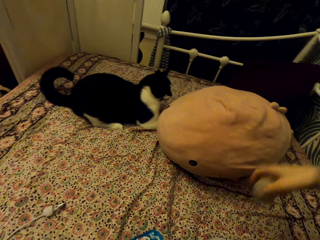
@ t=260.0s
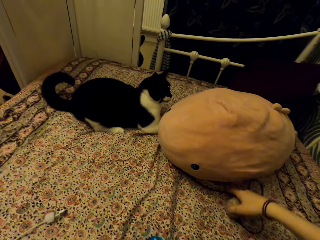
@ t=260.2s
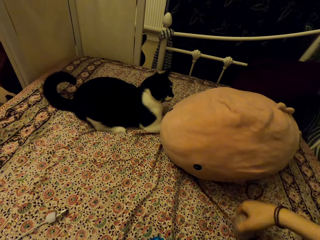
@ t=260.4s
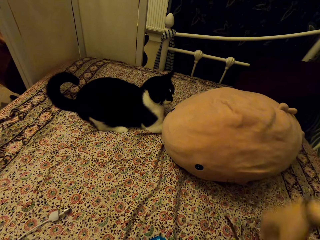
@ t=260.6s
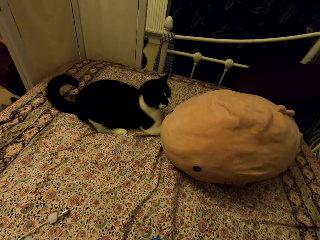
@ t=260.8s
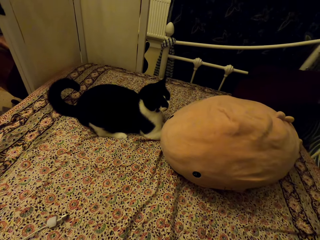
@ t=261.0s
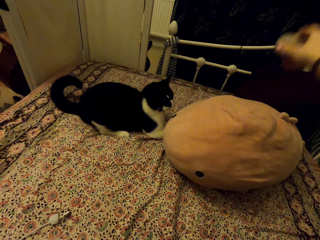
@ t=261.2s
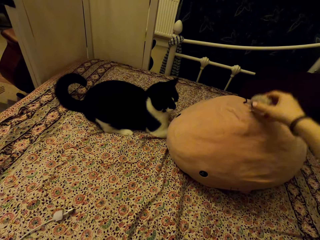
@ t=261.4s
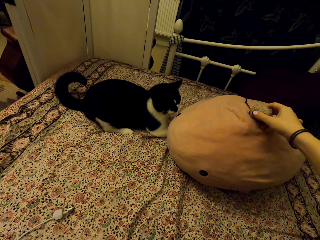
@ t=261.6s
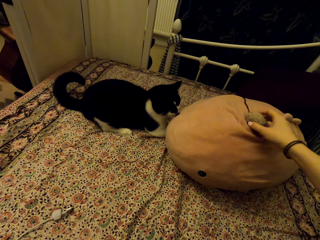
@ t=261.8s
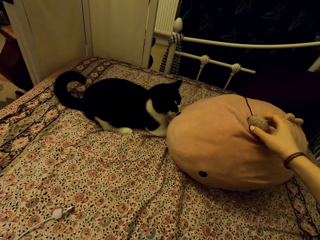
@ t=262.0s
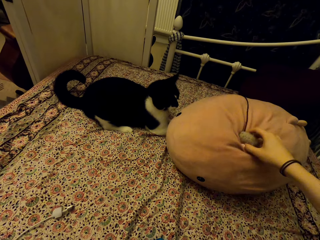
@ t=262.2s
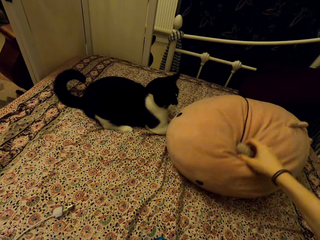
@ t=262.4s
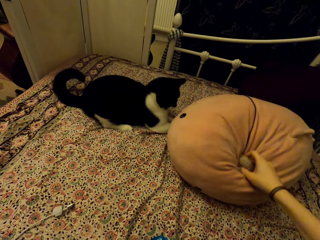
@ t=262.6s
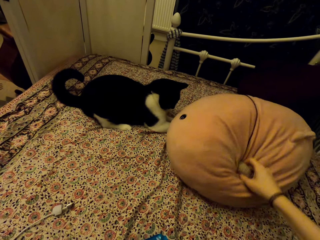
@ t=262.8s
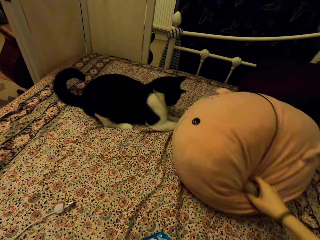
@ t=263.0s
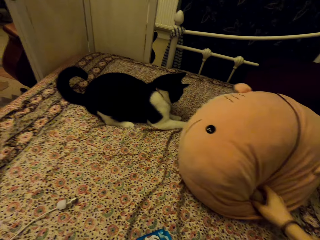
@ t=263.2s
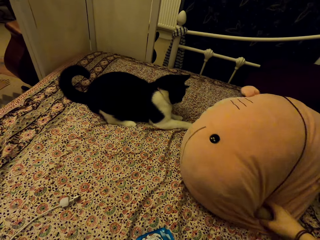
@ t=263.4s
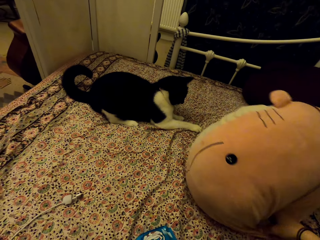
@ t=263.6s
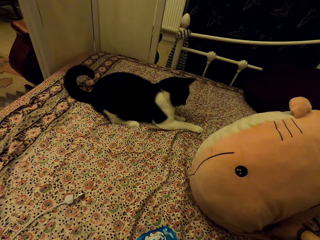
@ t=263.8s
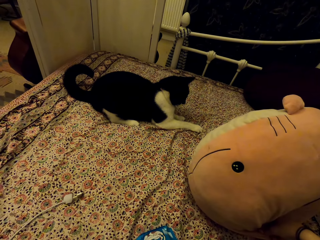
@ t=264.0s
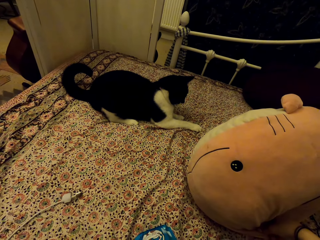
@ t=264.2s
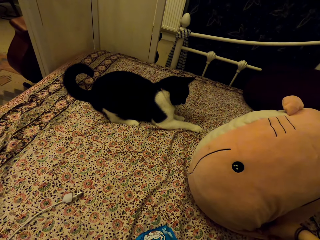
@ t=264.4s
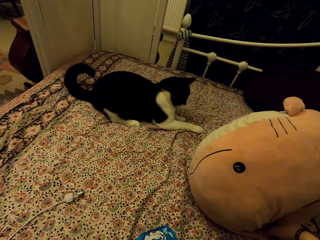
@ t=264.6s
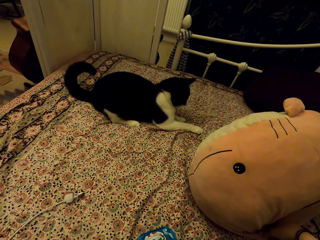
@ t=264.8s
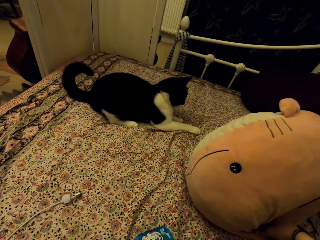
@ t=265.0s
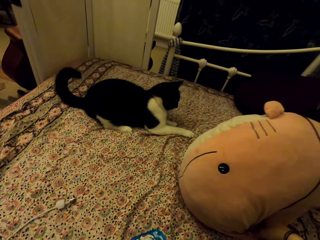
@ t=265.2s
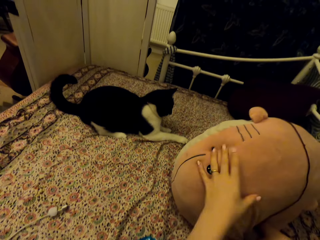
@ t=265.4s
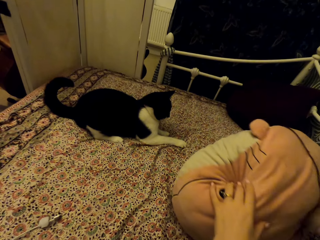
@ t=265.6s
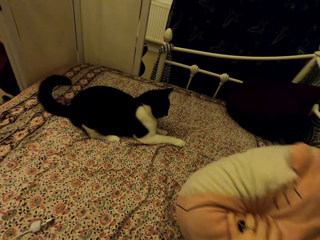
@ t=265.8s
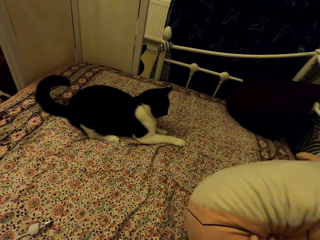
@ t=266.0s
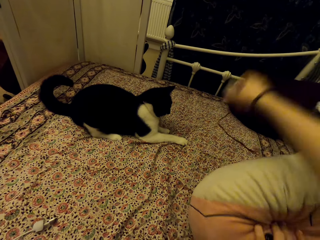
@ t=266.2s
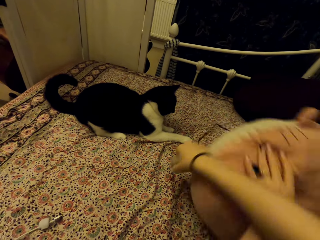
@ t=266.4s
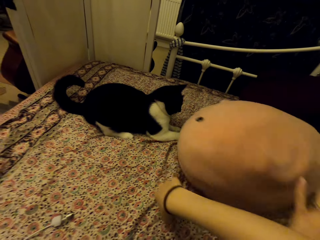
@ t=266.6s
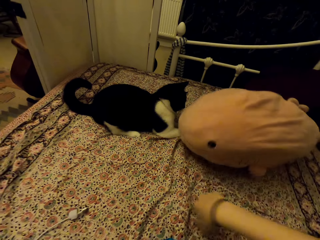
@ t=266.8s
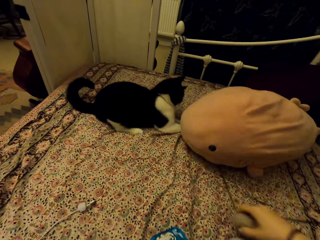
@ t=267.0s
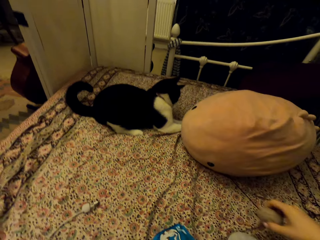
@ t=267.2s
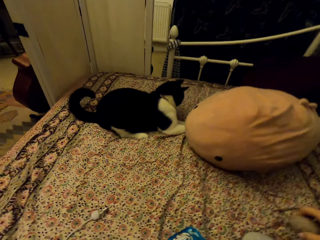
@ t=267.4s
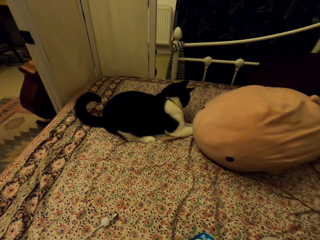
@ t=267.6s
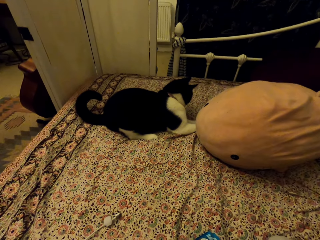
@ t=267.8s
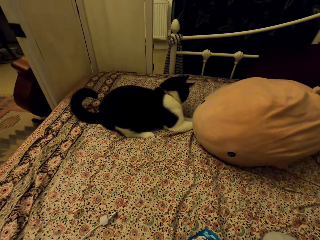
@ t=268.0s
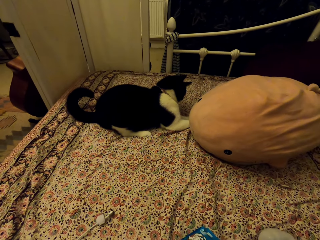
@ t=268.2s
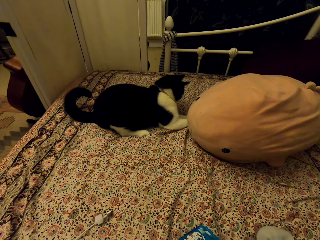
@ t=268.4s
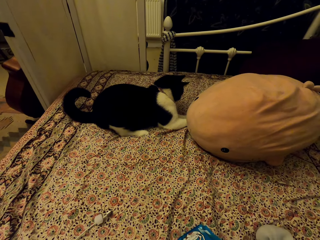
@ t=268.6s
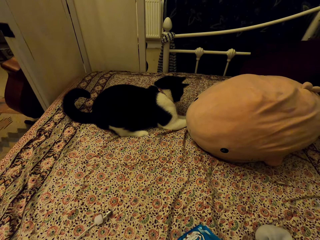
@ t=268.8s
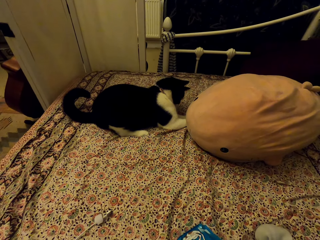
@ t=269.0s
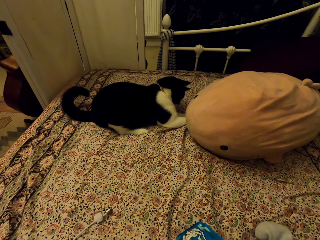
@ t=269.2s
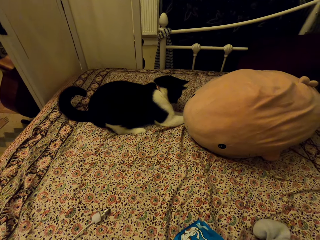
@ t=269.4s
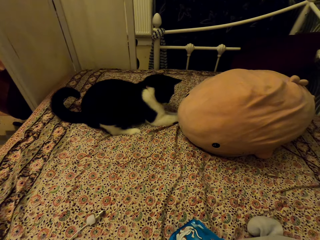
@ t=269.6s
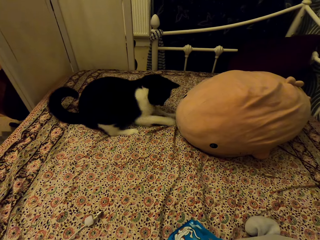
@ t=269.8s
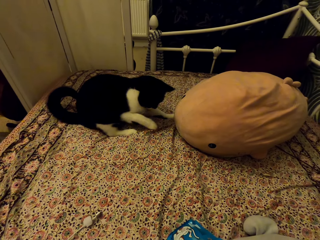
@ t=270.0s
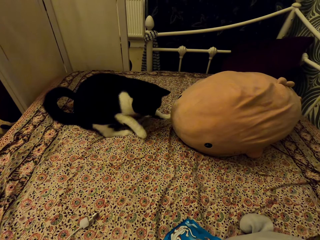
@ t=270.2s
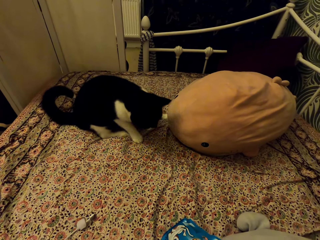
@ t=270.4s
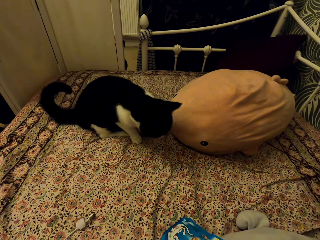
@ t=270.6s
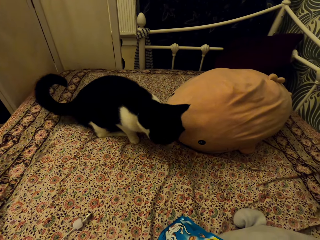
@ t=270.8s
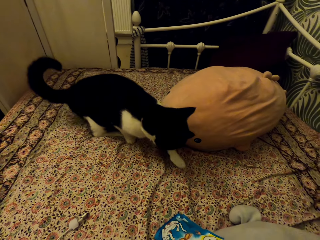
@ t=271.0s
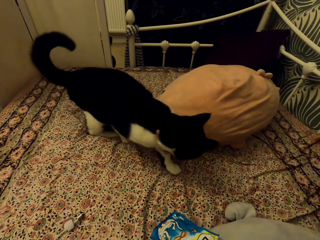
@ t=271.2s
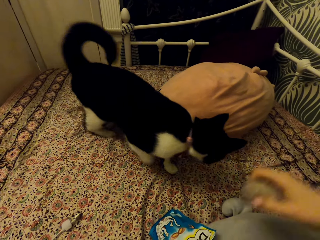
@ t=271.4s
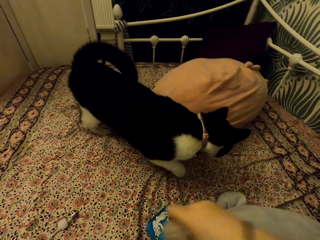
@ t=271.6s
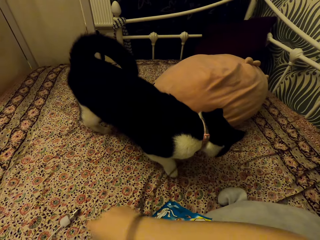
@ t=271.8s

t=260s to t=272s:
The camera wearer places the cat toy on the fish stuffed teddy bear. They turn the fish stuffed teddy bear. They place the cat toy in front of the cat. They throw the fish stuffed teddy bear on the carpet. They pull the cat toy under the fish stuffed teddy bear.

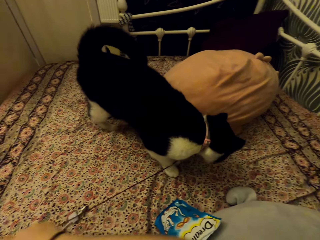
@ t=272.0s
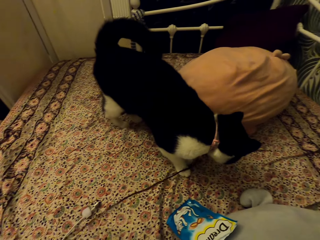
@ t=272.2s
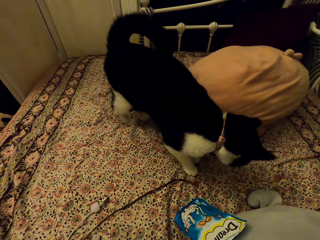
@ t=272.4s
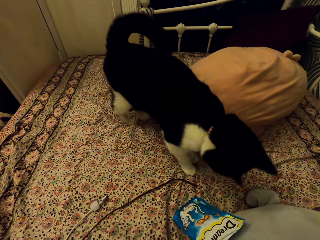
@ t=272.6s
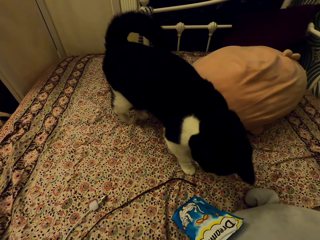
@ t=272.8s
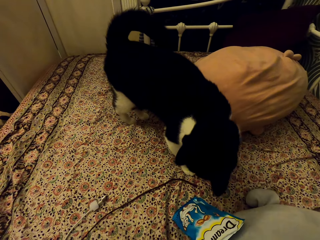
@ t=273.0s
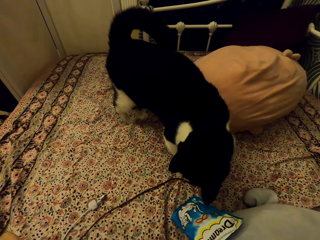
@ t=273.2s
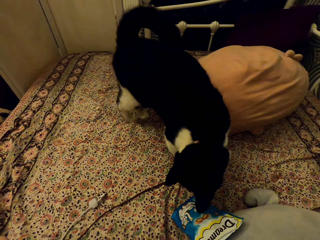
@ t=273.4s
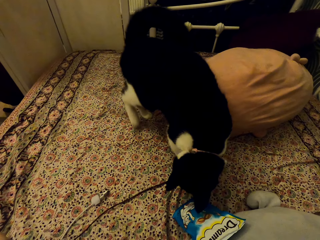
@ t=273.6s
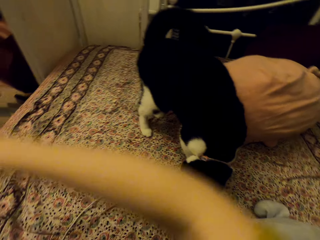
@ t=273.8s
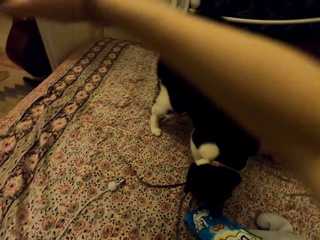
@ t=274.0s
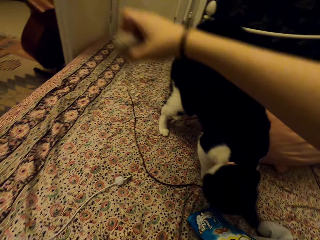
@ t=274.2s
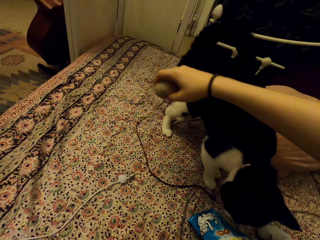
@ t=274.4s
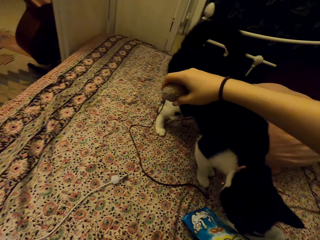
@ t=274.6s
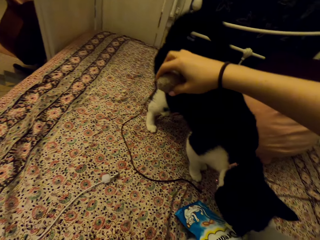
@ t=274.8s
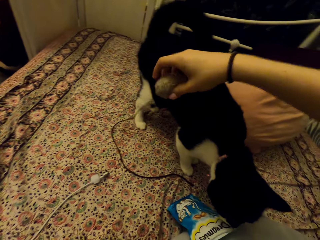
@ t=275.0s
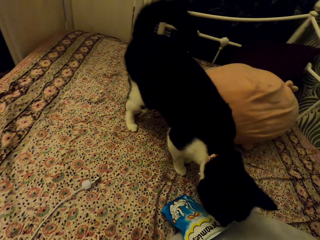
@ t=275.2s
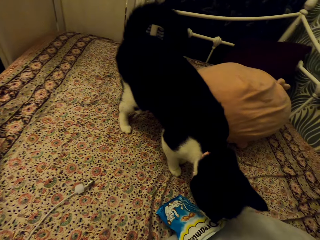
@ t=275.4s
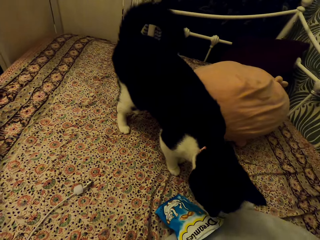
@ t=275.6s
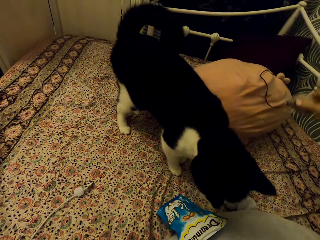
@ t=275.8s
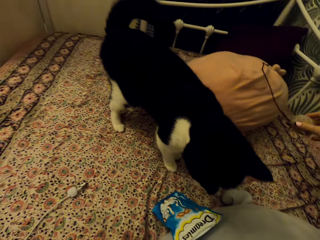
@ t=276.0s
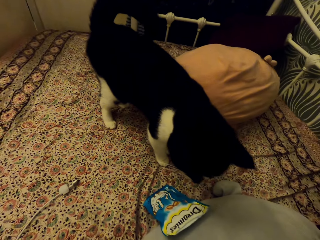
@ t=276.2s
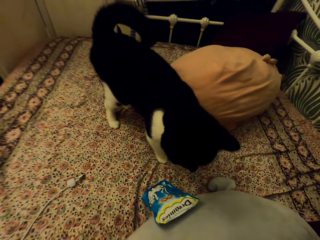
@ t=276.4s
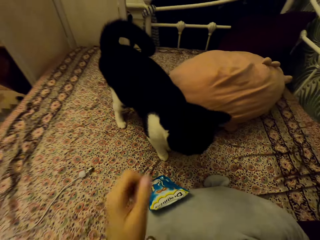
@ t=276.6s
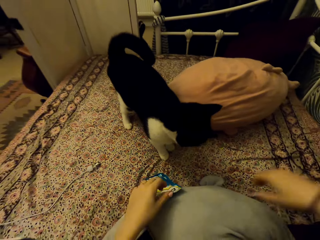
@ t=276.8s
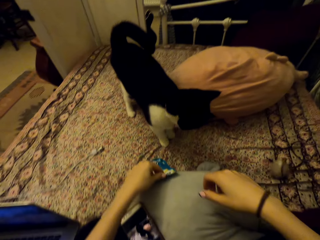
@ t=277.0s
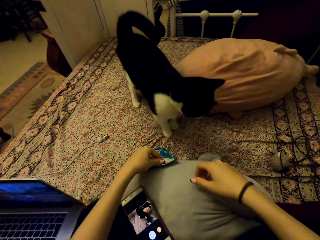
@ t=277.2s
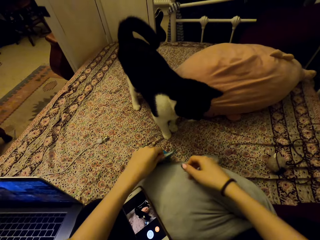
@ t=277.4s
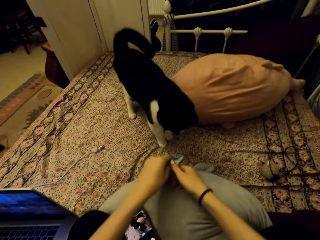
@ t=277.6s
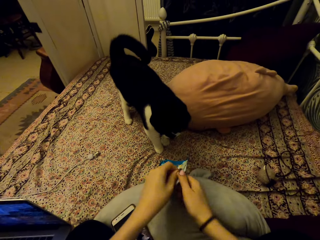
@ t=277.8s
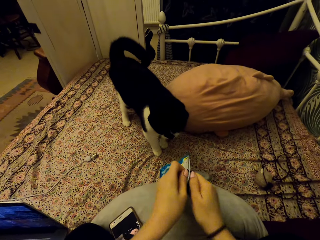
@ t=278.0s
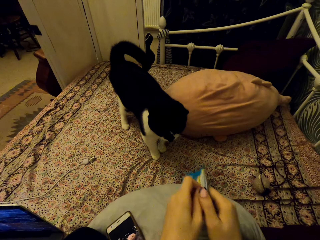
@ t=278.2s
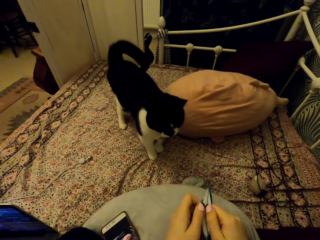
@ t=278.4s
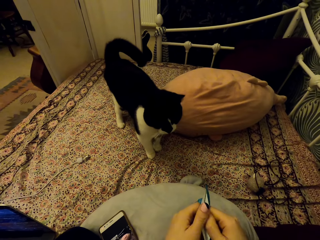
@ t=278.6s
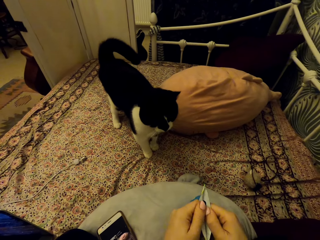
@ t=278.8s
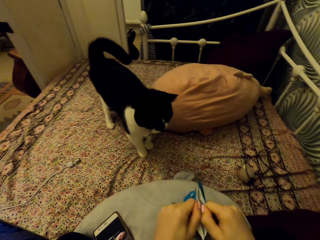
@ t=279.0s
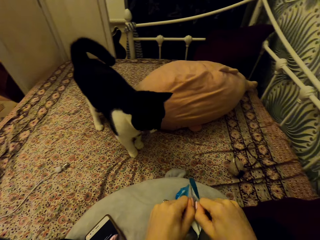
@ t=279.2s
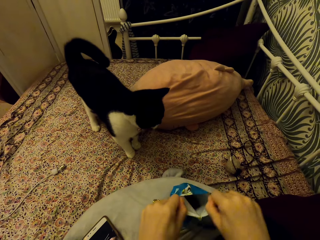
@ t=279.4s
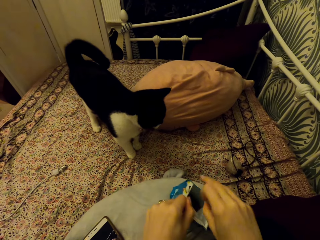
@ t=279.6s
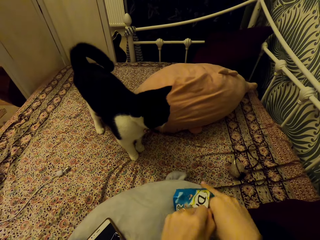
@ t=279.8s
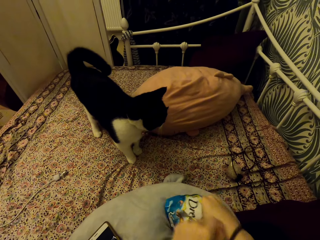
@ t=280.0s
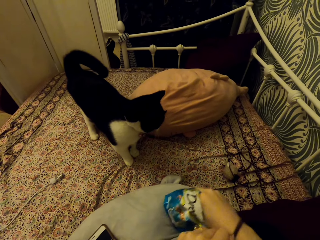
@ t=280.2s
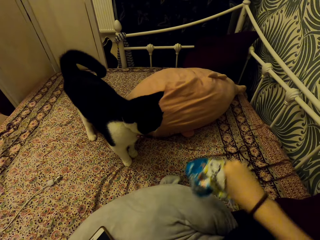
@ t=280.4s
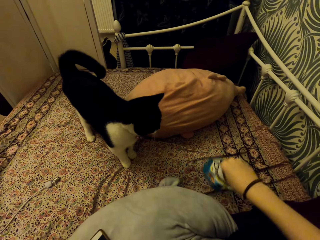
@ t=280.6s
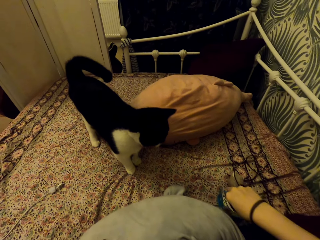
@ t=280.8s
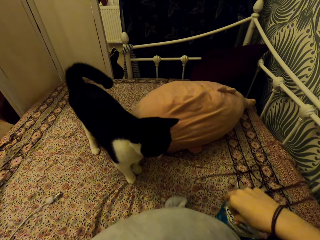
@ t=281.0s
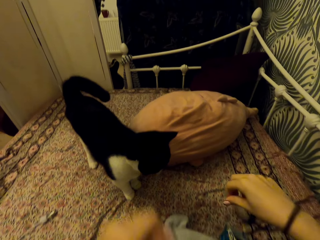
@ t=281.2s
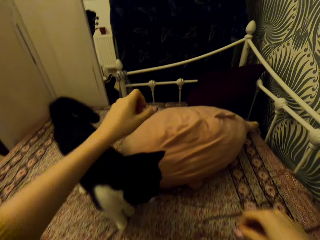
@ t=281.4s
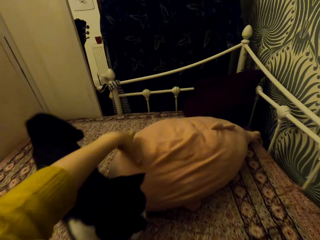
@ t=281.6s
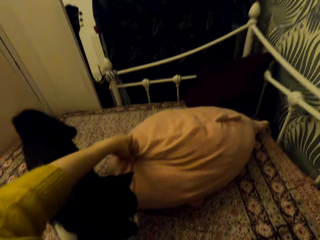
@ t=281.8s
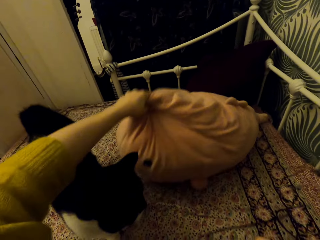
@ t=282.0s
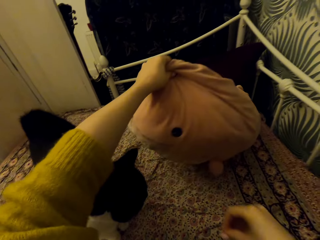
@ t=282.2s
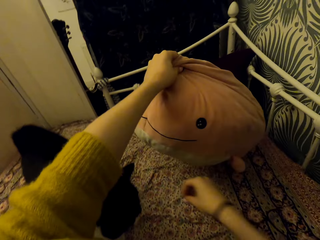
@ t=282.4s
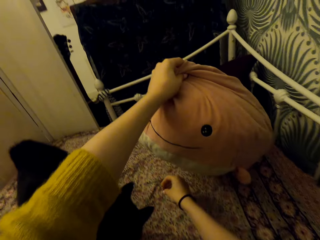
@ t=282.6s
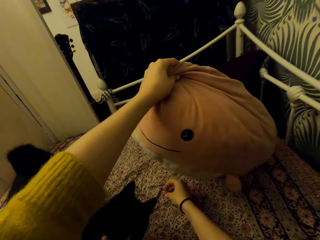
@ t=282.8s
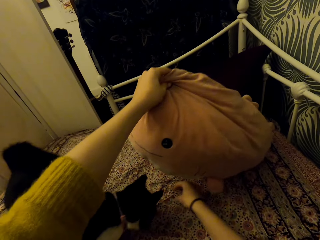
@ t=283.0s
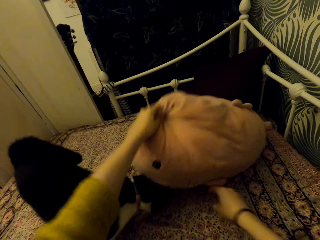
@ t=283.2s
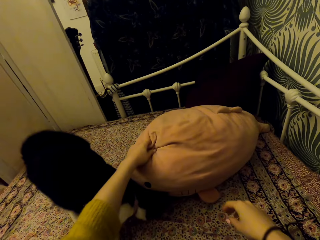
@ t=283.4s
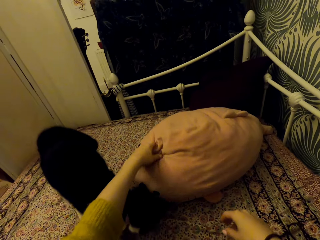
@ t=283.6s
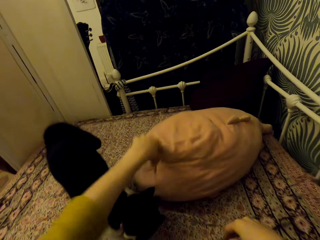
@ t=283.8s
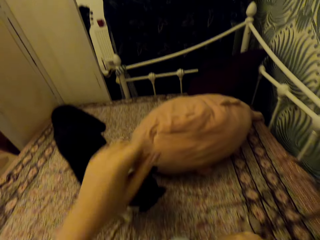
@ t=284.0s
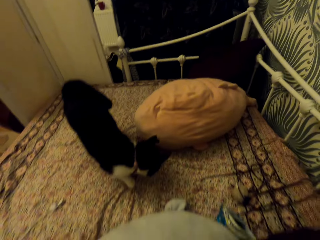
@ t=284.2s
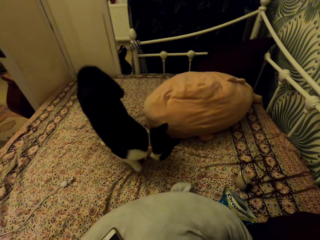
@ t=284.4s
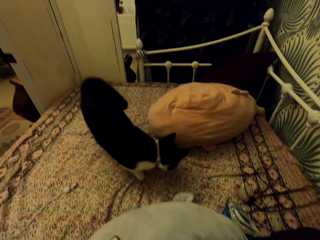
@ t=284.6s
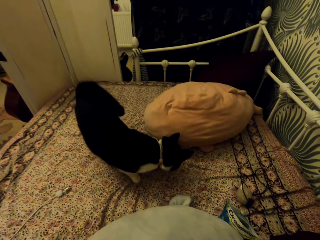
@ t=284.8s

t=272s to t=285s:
The camera wearer swings the cat toy. They drop the doll. They pick up the dreamies from the carpet. They open the cat food packet. They remove the dreamies from the packet. They collect cat food. They place the dreamies packet on the carpet. They raise the fish stuffed teddy bear or pillow. They place the dreamies under the fish stuffed teddy bear on the bed. They drop the pillow.
